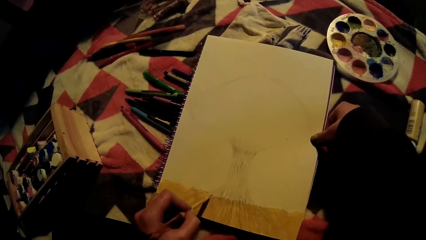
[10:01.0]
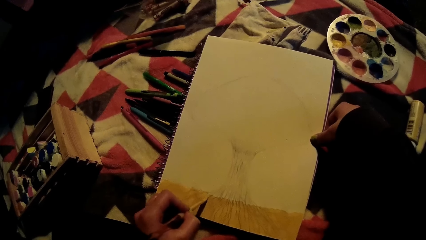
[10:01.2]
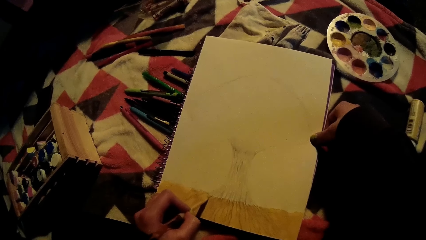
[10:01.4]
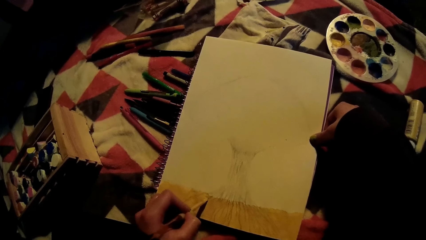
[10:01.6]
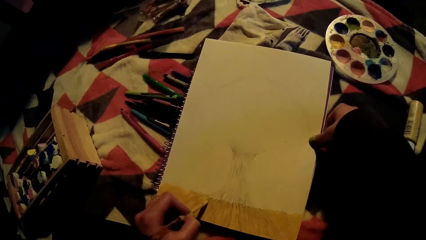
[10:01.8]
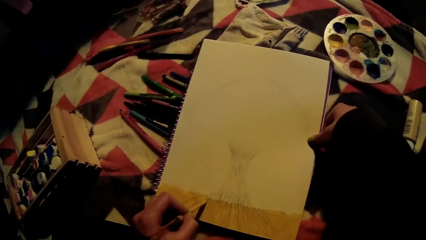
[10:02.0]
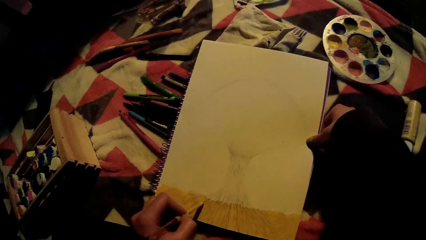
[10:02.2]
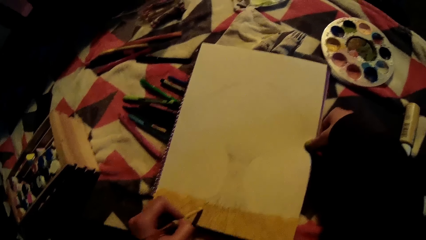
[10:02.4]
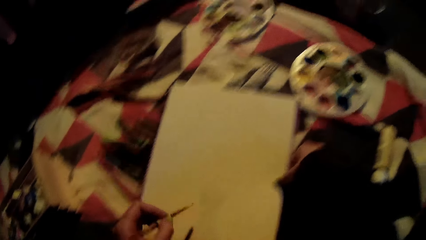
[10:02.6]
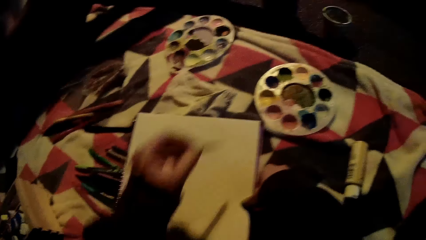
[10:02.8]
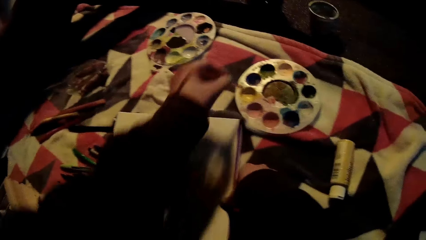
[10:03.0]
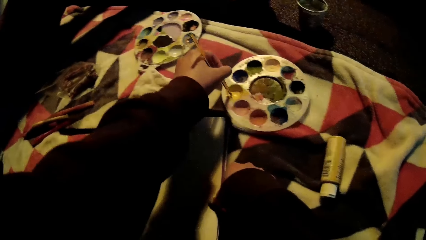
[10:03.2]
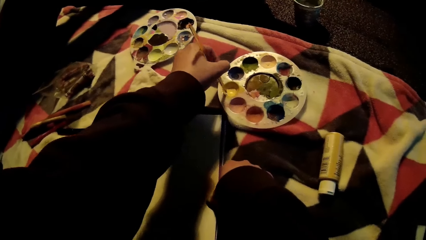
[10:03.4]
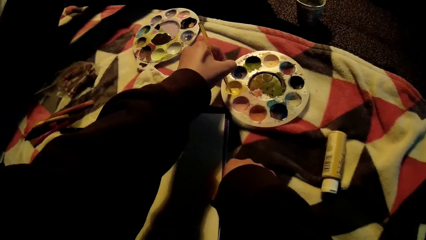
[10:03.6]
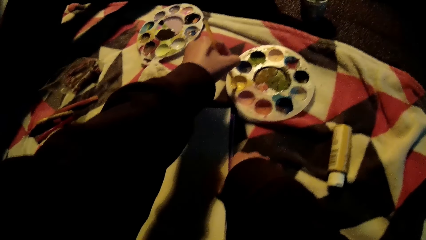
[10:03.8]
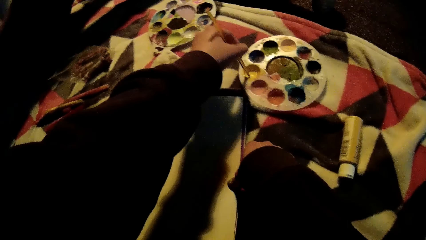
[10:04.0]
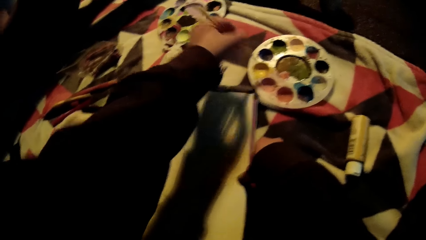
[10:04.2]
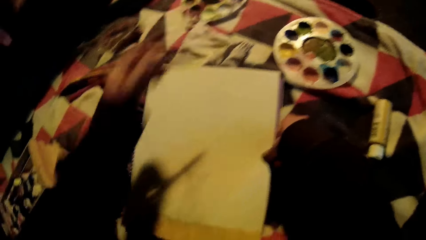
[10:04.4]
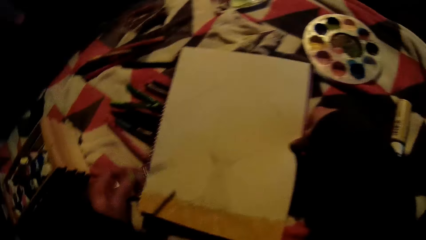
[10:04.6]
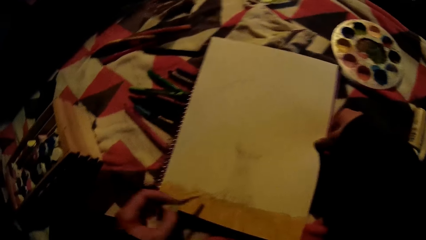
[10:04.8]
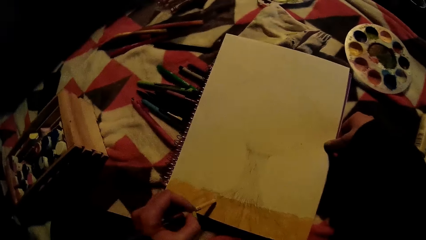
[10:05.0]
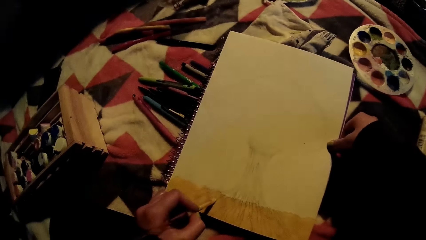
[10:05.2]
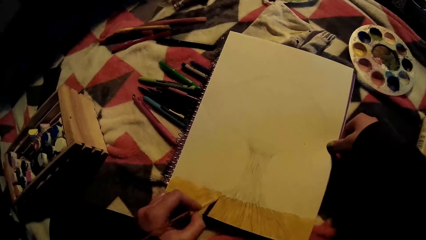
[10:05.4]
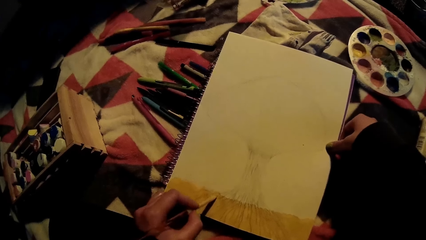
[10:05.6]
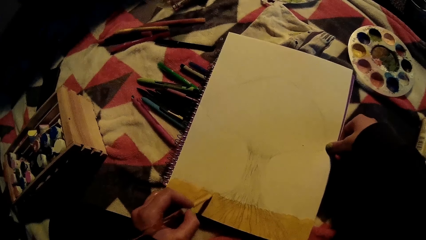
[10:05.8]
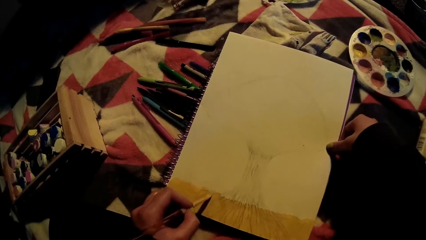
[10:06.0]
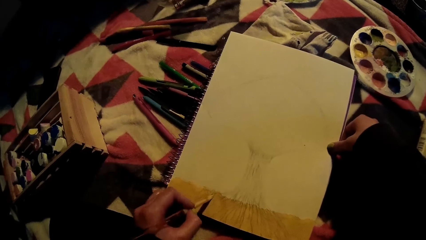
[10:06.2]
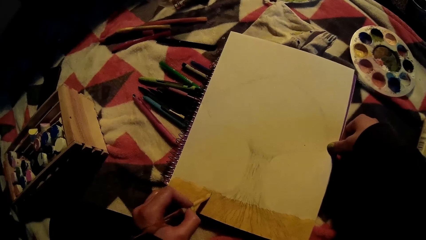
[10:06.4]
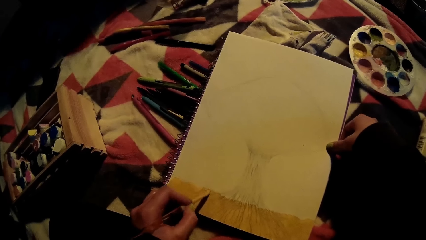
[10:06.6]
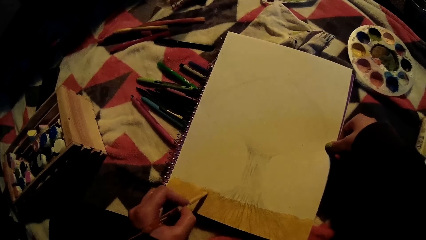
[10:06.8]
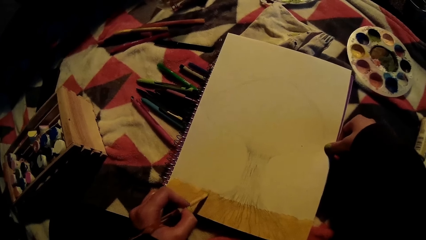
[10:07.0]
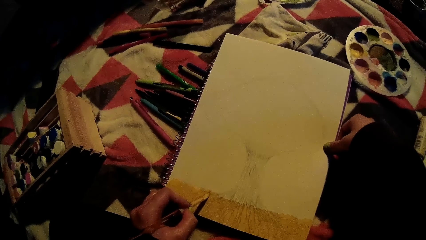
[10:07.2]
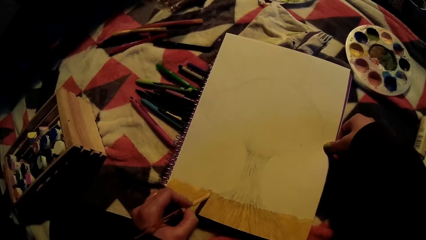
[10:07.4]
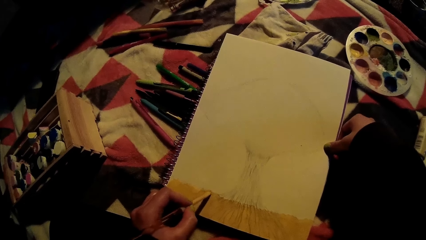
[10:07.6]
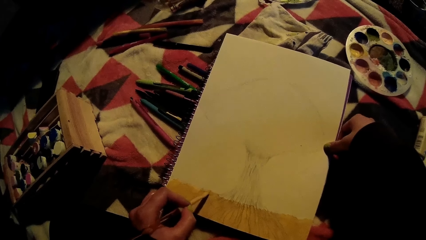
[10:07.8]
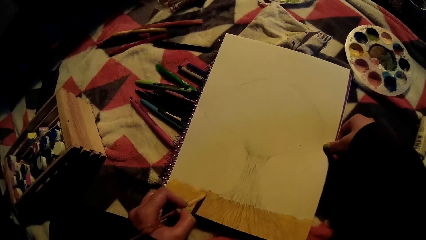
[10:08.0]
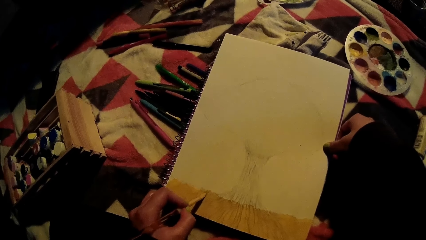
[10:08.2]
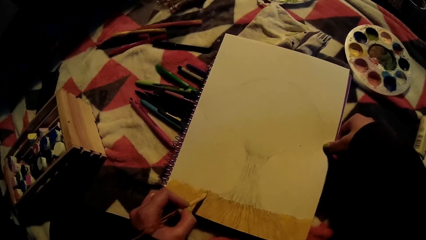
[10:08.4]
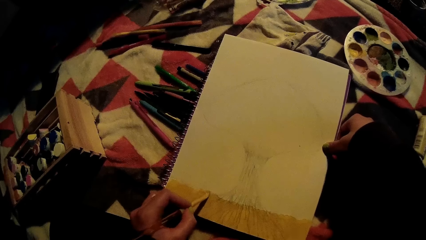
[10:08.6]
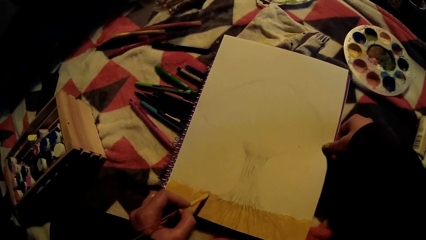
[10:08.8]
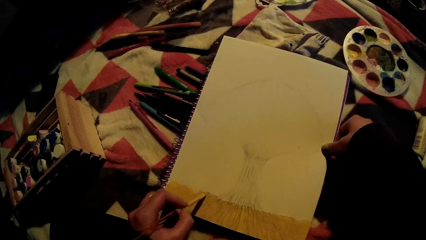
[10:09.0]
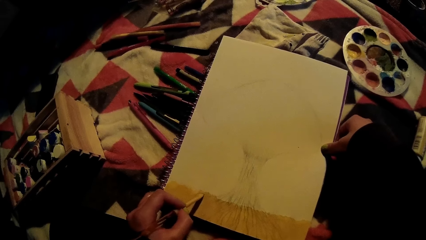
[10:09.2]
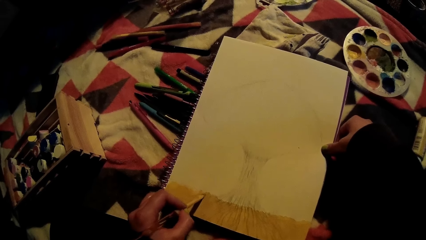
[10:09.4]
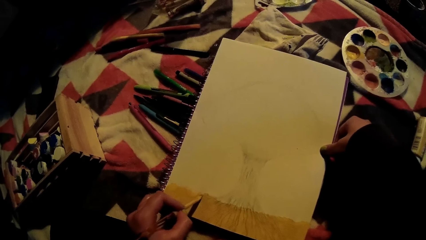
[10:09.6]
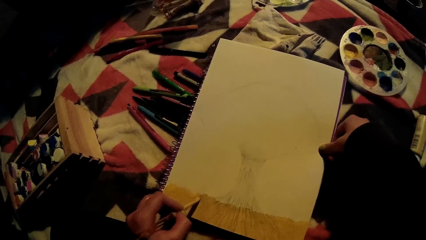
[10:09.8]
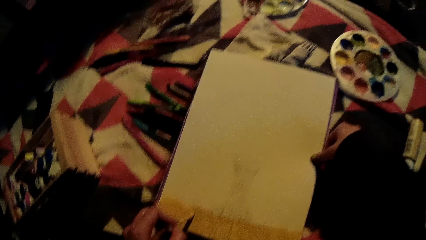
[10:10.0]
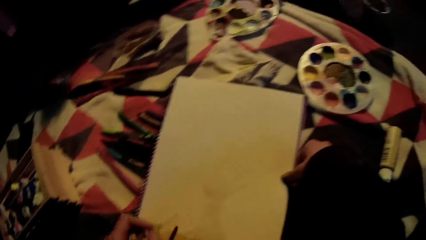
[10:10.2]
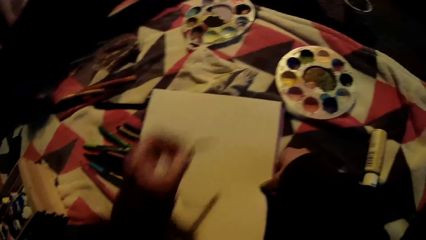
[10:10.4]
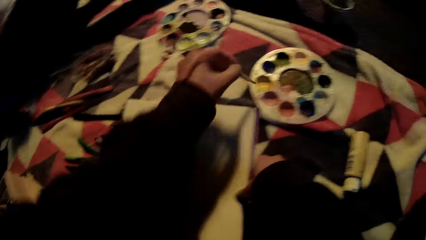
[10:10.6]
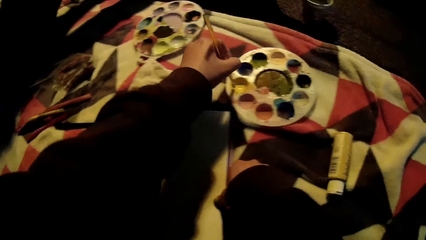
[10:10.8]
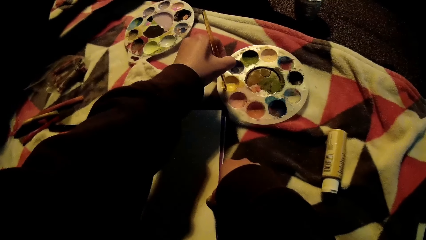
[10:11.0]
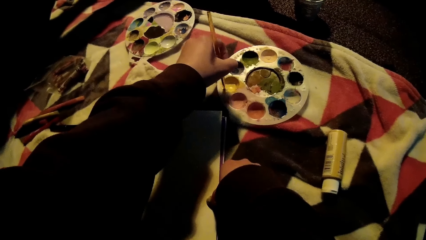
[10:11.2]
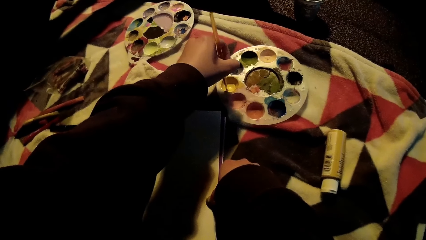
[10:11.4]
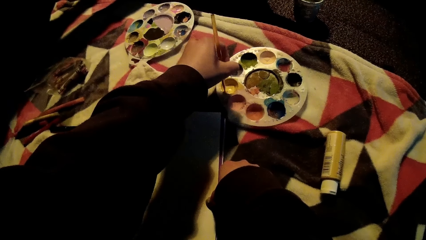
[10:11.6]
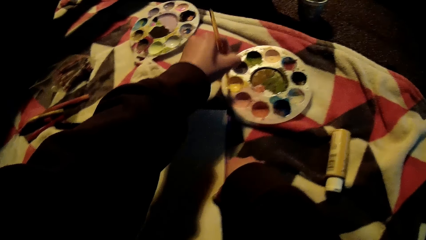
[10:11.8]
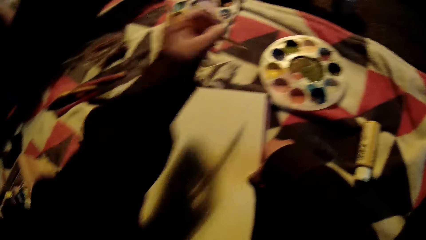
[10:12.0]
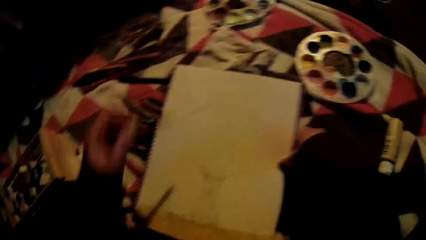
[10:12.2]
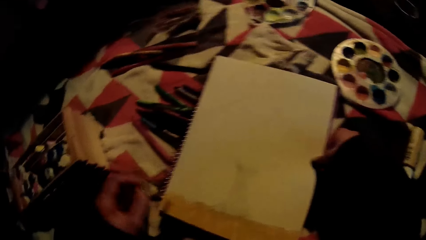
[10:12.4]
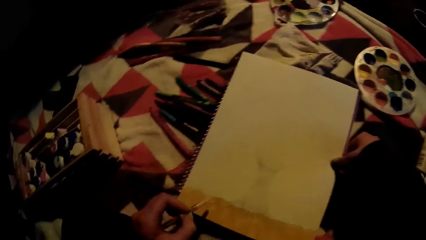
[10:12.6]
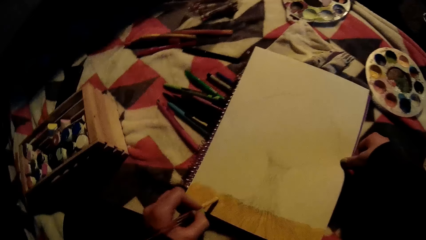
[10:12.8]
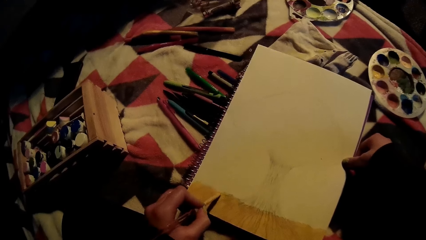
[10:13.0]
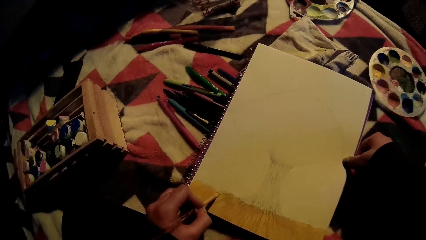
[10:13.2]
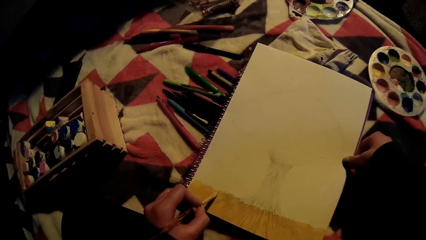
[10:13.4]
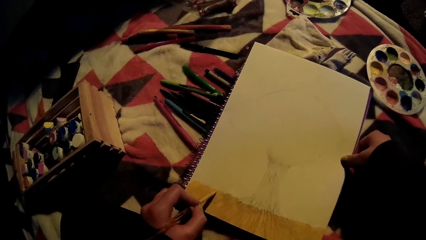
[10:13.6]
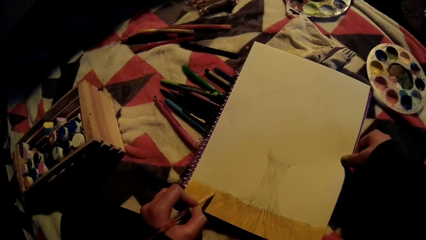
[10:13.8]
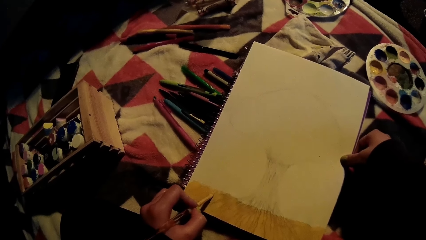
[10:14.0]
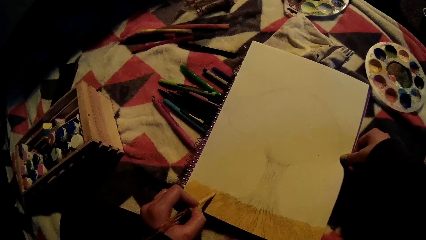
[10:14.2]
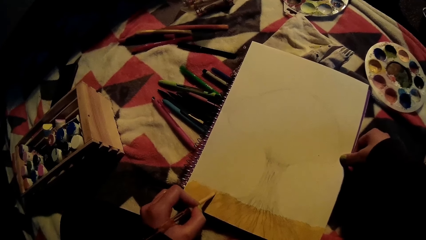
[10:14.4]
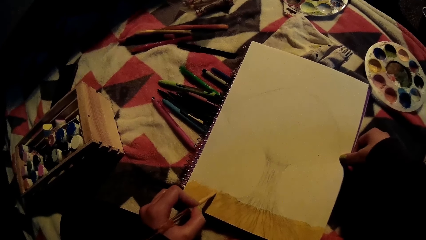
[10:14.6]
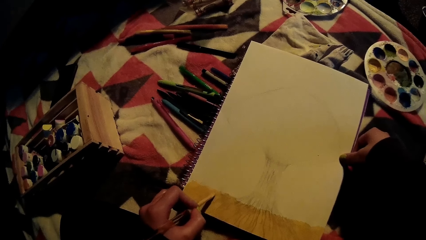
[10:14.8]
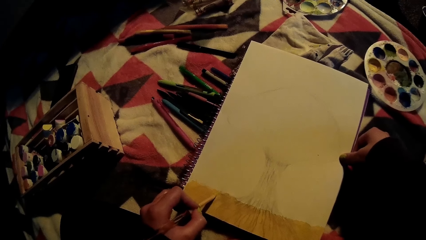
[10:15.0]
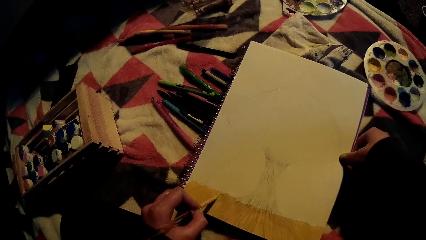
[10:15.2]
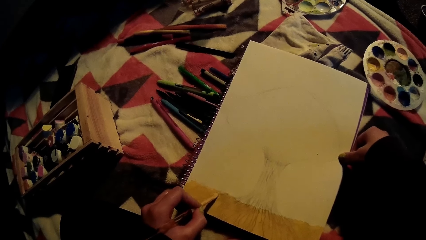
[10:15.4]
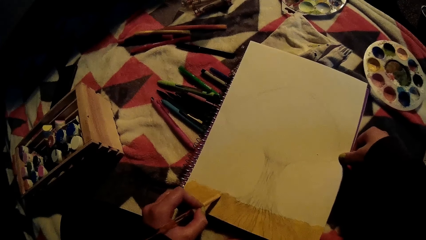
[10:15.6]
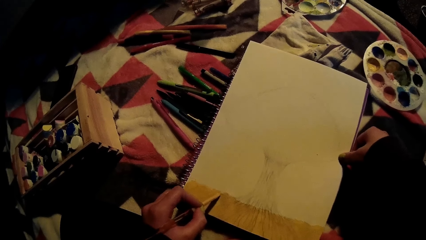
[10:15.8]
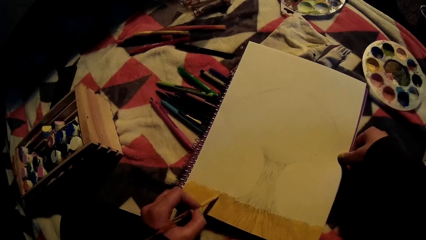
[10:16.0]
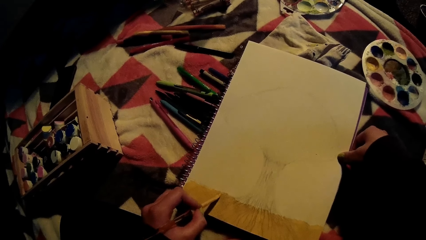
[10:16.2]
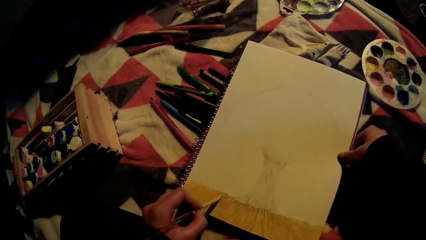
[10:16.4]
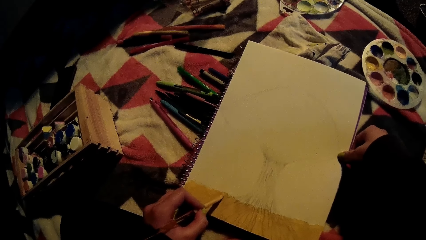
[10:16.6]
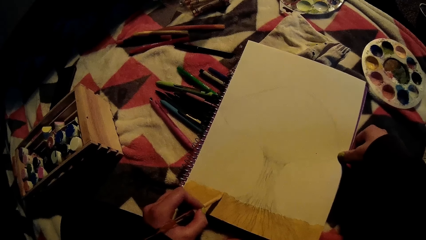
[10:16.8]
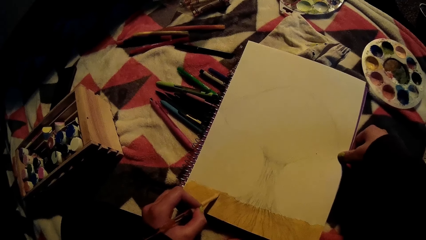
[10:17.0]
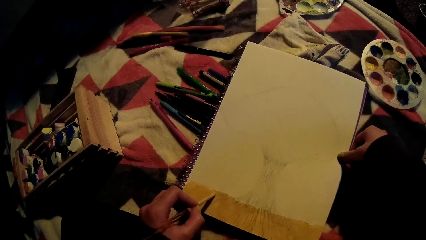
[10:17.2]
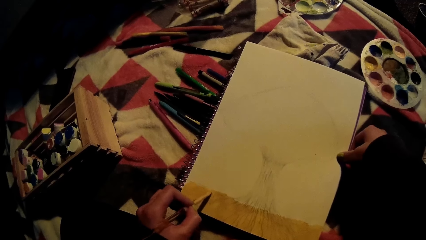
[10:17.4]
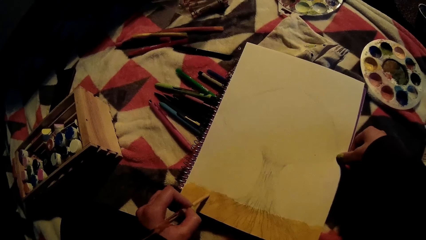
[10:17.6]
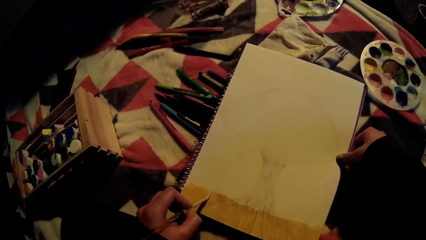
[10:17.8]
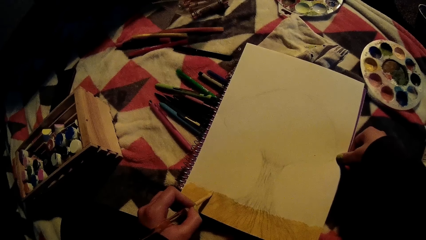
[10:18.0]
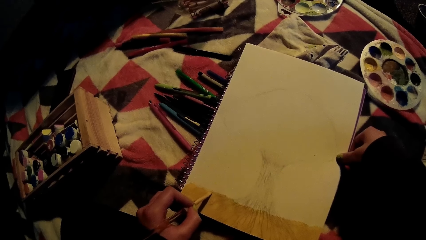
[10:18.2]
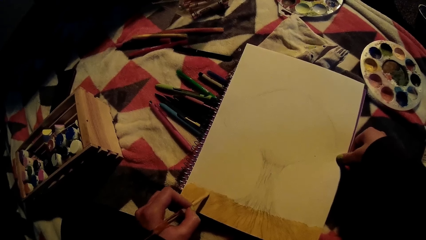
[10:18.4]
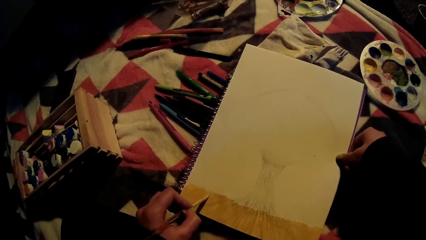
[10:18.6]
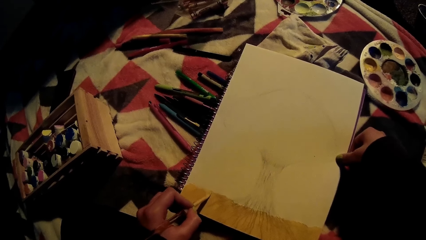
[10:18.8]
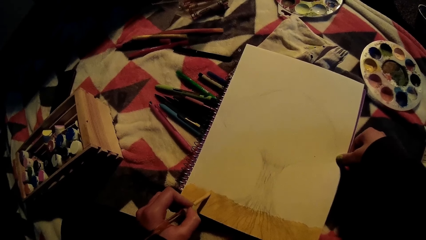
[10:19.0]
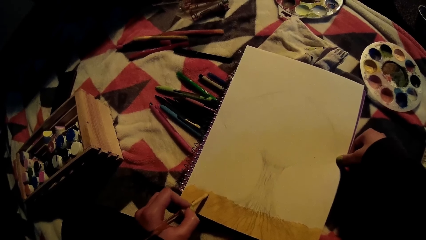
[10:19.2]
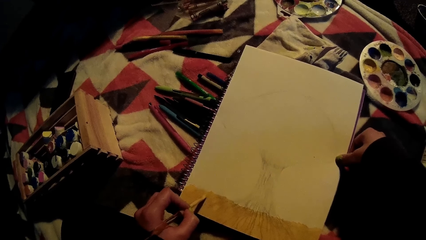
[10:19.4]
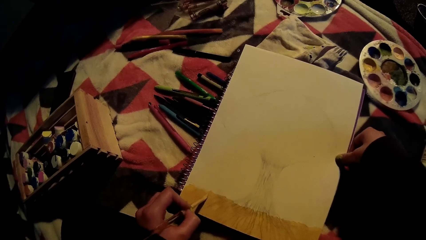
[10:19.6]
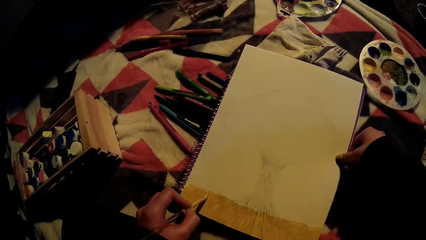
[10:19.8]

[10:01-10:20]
The camera wearer takes the yellow paint from the palette on the floor with the paintbrush in her left hand. She paints the picture on the drawing book with the paintbrush in her left hand. She takes the yellow paint from the palette on the floor with the paintbrush in her left hand. She paints the picture on the drawing book with the paintbrush in her left hand.
